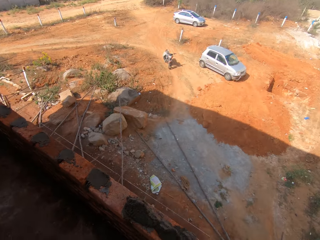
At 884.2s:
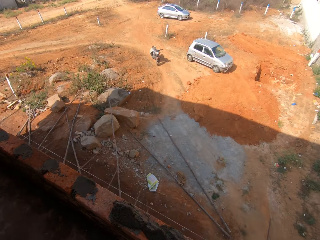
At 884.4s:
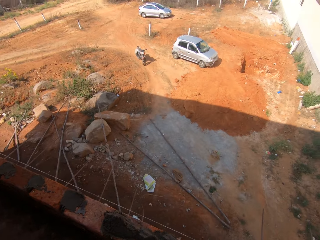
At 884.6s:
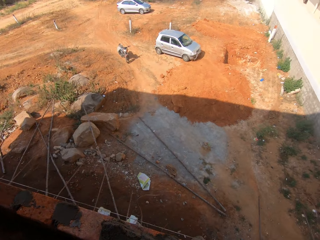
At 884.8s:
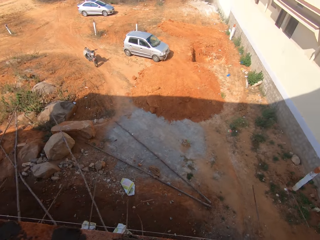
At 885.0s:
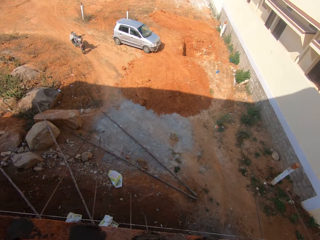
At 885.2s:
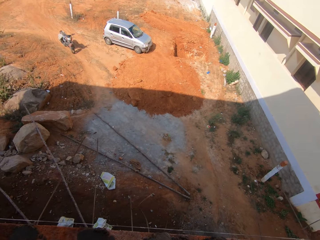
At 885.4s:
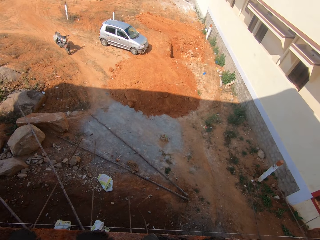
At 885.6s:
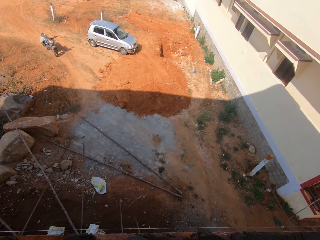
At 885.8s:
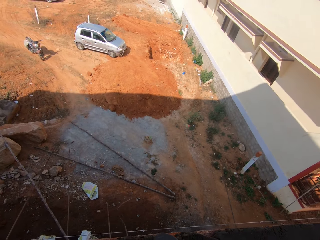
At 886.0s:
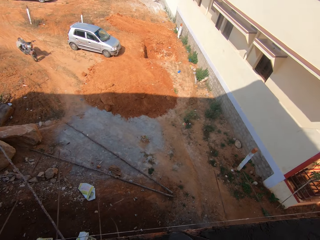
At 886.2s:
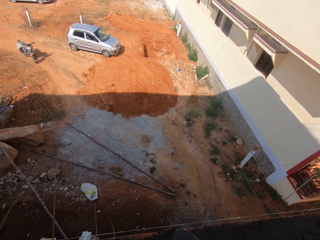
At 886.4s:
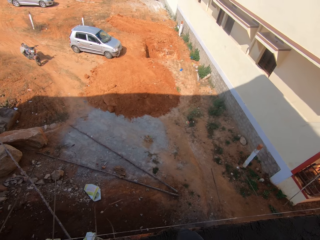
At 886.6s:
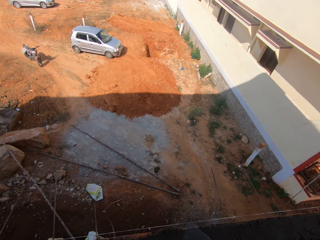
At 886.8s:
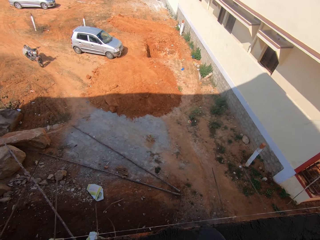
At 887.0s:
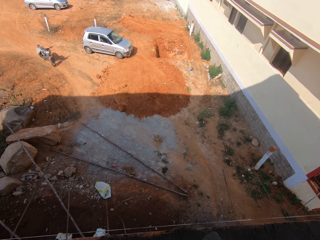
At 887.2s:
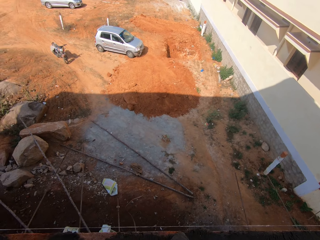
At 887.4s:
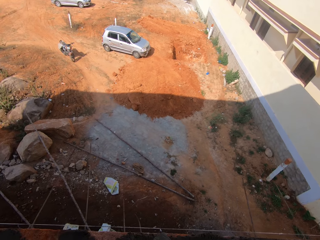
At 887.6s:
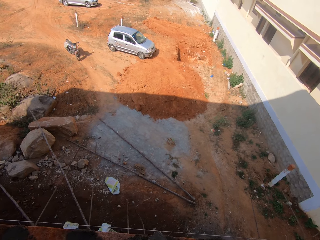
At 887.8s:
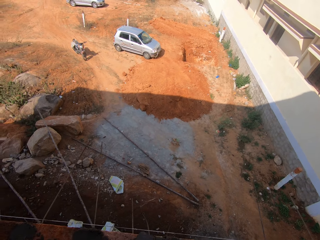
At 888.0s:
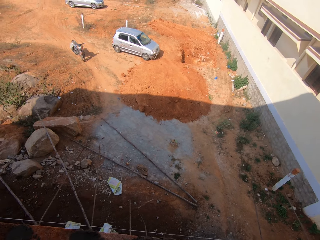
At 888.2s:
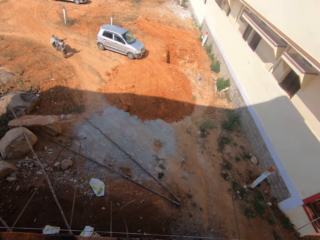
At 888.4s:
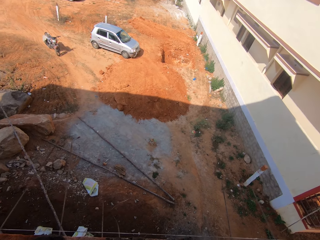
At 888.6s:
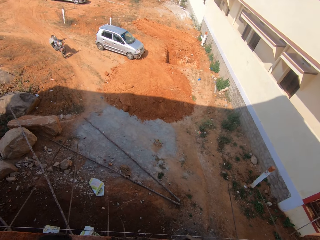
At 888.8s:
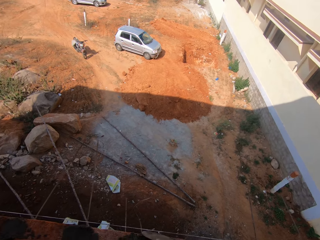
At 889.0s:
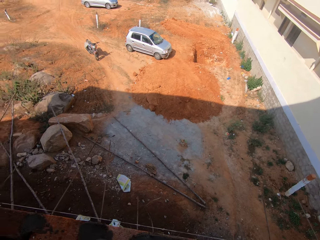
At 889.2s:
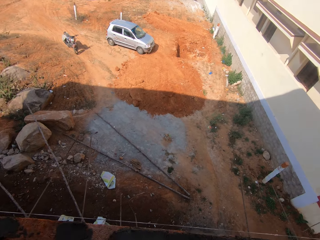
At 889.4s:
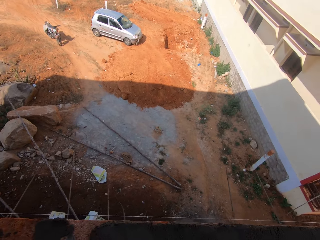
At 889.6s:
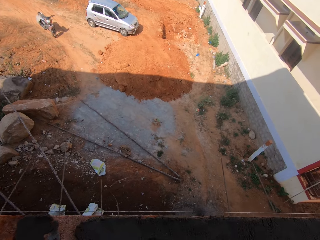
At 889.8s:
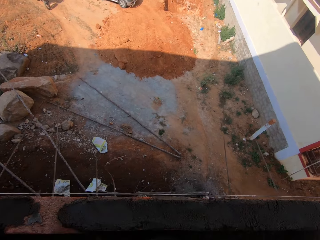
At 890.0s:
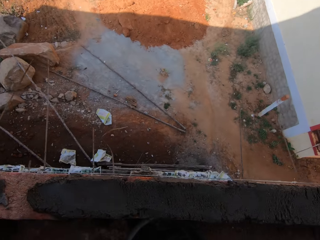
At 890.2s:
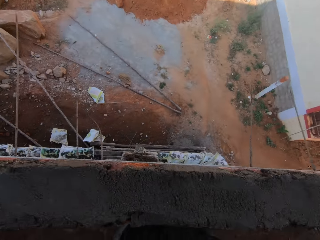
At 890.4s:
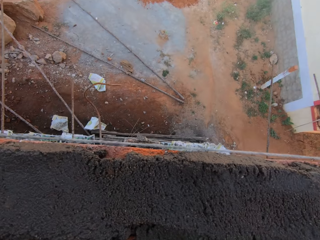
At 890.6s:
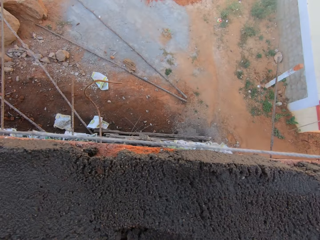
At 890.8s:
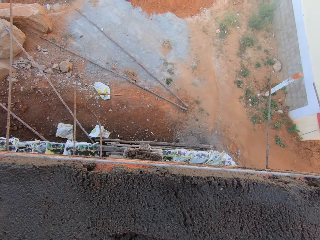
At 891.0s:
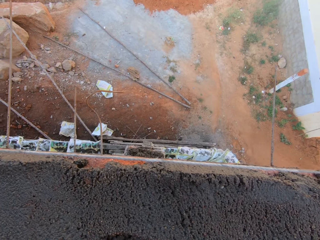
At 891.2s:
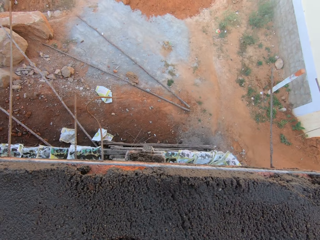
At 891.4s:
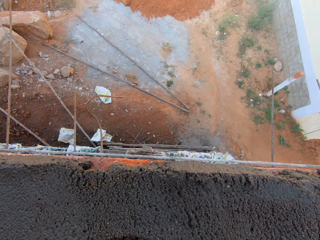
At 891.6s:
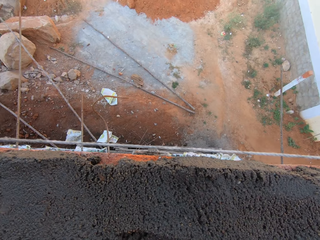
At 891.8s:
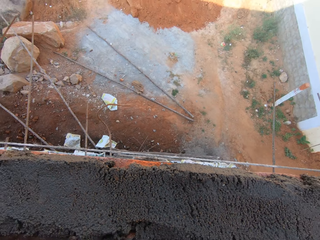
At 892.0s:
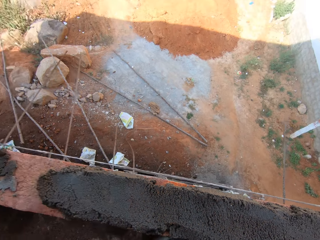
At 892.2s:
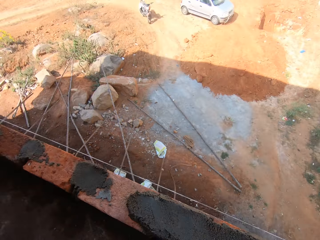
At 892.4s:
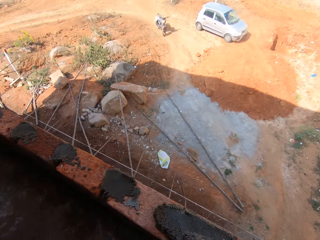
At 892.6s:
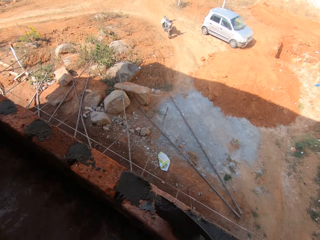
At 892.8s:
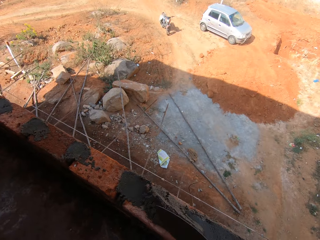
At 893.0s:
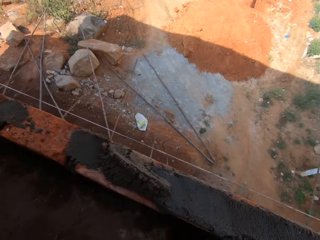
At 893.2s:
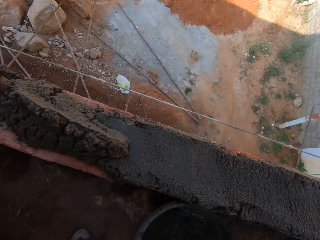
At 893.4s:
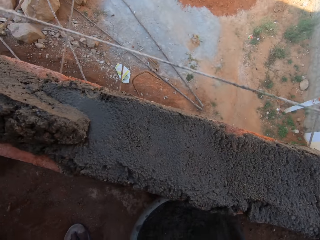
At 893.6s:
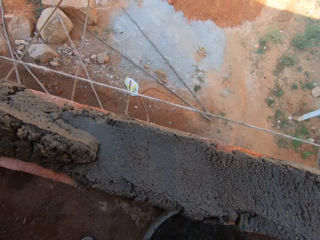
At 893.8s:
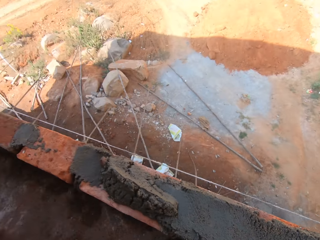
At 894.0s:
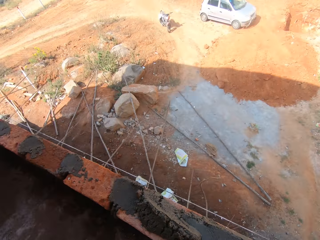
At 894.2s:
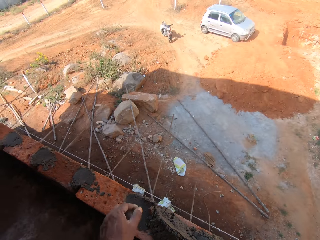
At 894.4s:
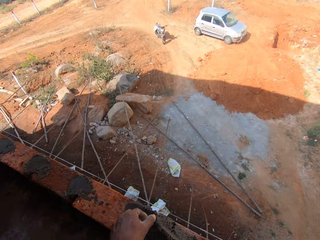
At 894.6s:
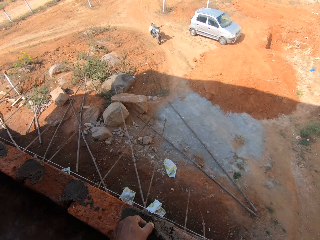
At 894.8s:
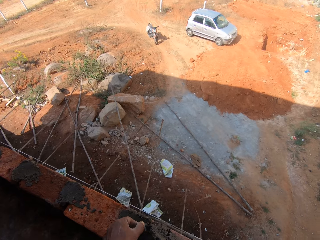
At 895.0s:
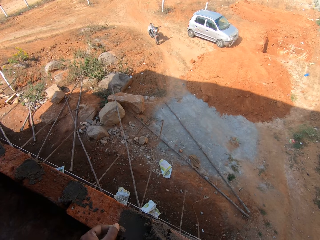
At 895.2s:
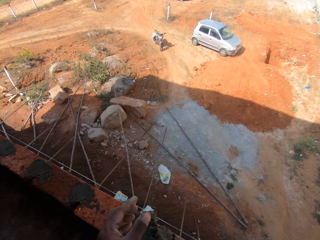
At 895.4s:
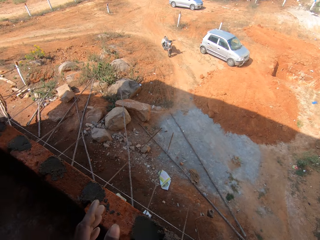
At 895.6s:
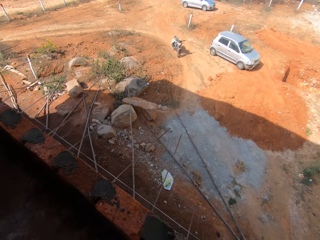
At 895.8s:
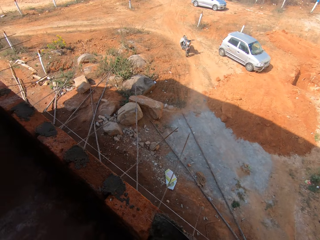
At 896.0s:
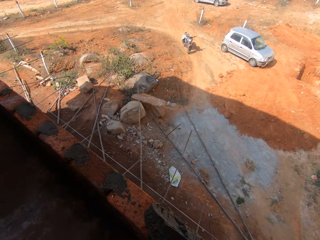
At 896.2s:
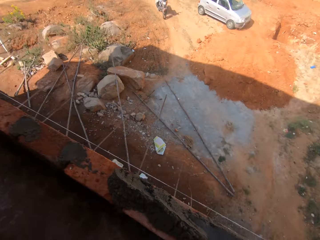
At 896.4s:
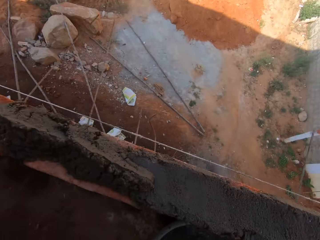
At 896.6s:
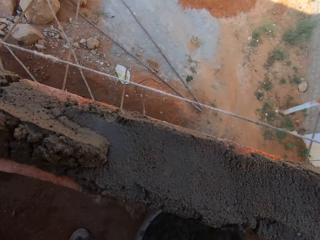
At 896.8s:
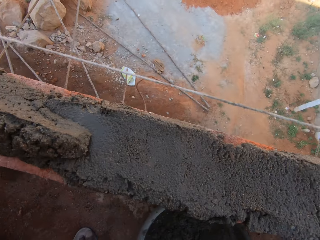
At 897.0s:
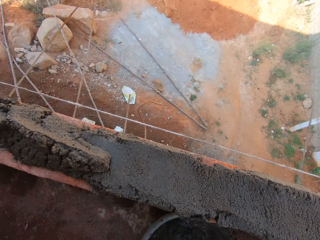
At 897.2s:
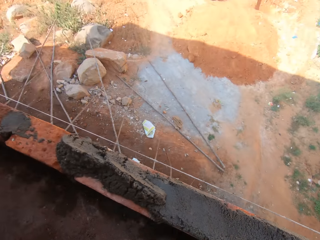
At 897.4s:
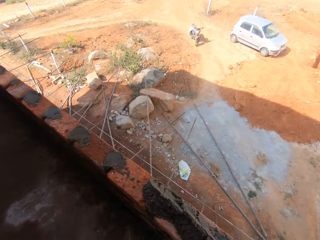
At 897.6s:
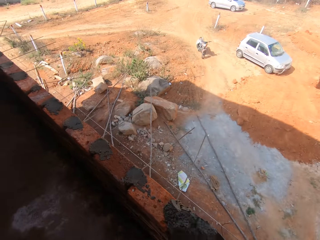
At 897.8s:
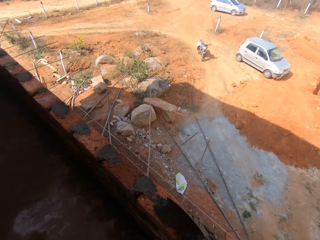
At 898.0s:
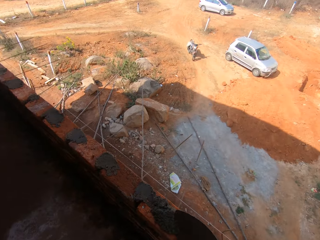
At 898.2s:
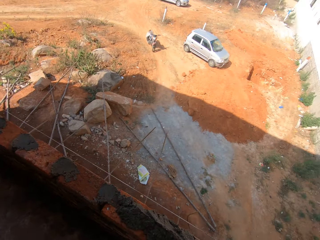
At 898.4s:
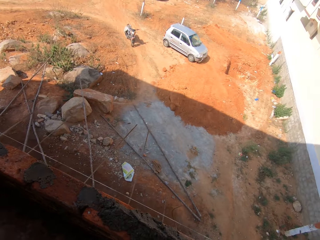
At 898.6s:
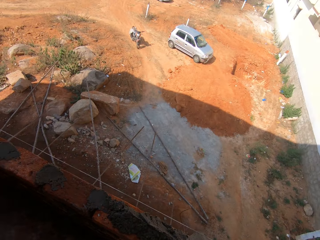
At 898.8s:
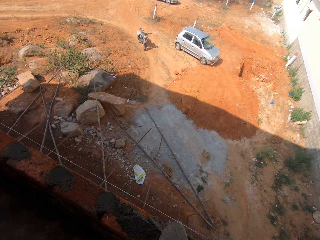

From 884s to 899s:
The camera wearer applies cement on the wall. They look around the field. They mix cement with a trowel. They apply cement on the wall. They scoop cement. They bend. They remove something from the cement. They throw something on the ground. They apply cement on the wall. They scoop cement with the trowel. They apply cement on the wall.

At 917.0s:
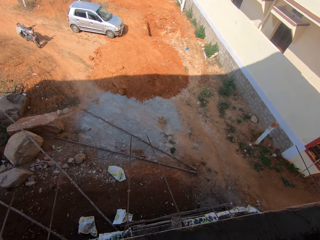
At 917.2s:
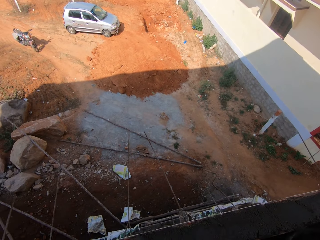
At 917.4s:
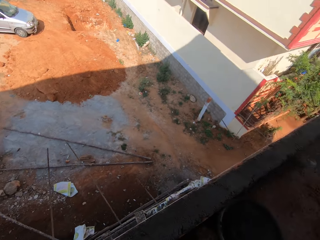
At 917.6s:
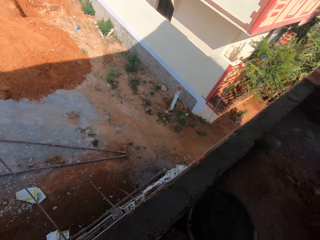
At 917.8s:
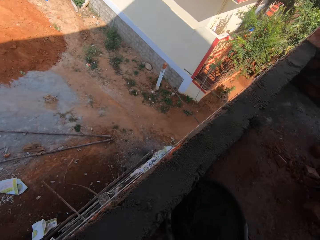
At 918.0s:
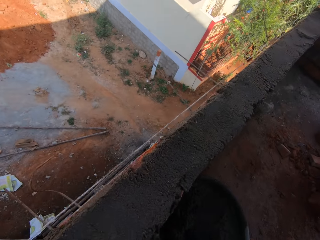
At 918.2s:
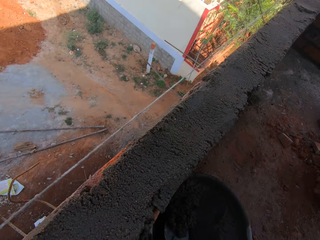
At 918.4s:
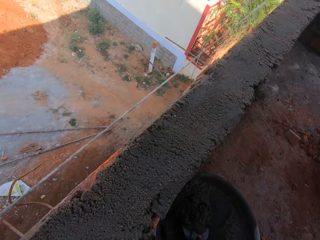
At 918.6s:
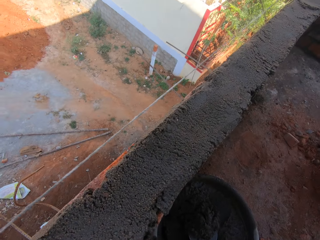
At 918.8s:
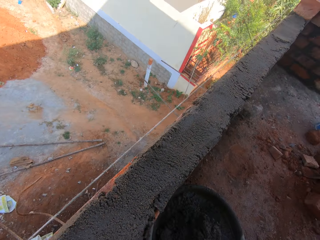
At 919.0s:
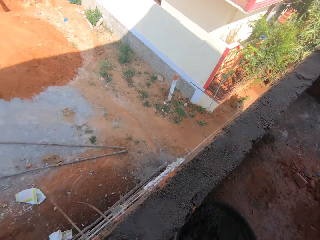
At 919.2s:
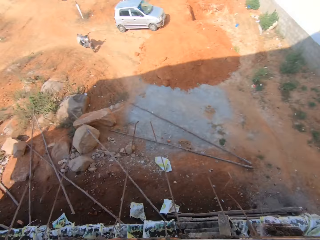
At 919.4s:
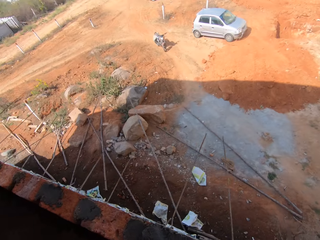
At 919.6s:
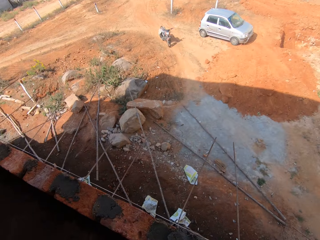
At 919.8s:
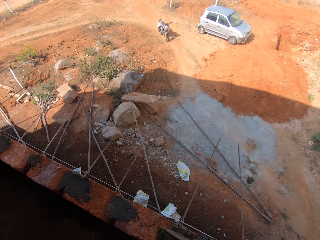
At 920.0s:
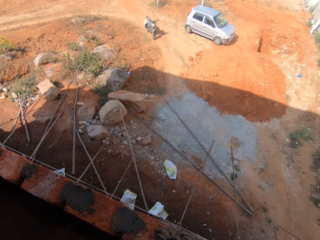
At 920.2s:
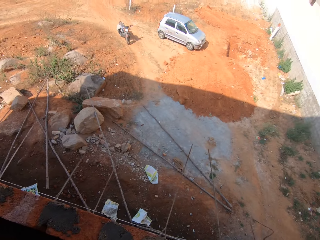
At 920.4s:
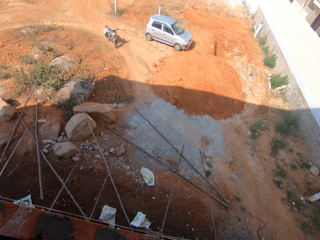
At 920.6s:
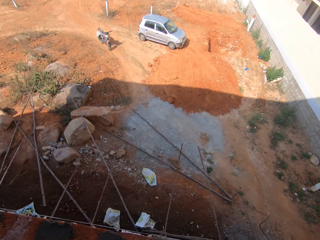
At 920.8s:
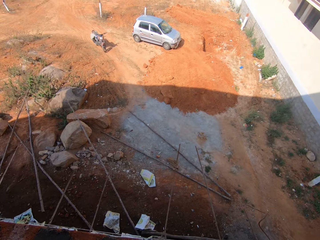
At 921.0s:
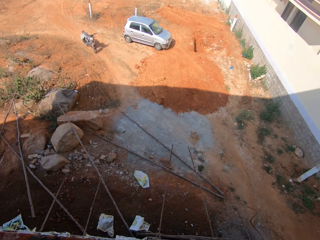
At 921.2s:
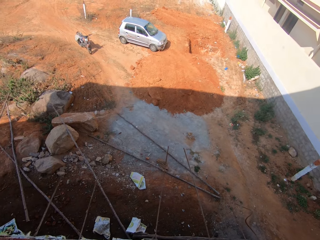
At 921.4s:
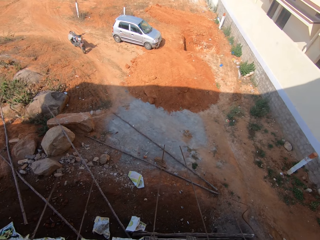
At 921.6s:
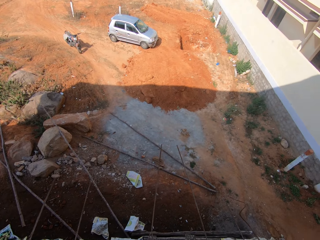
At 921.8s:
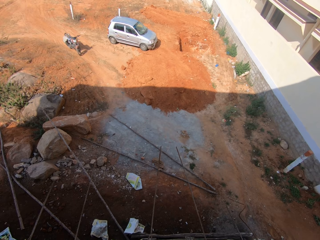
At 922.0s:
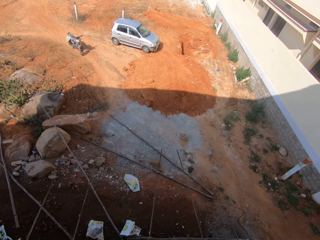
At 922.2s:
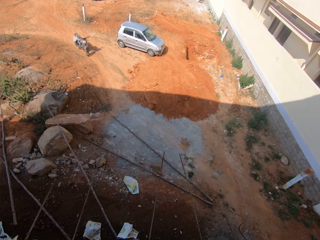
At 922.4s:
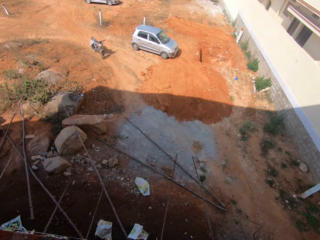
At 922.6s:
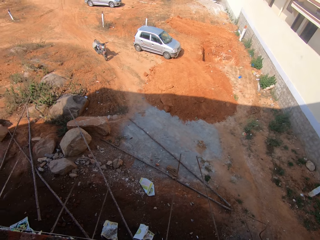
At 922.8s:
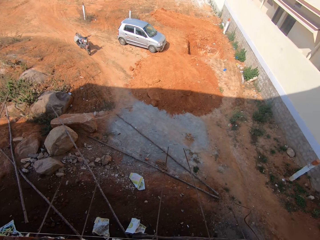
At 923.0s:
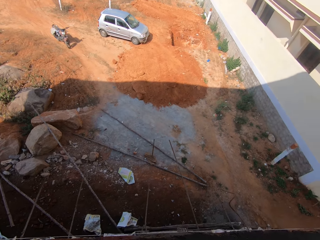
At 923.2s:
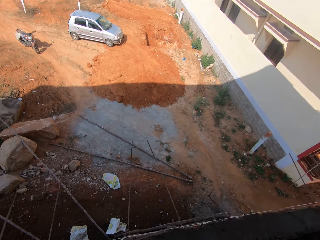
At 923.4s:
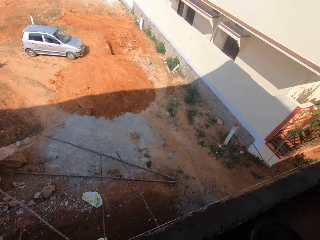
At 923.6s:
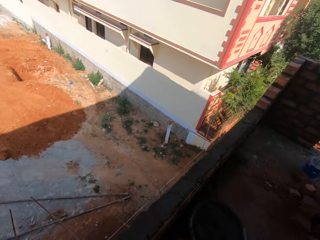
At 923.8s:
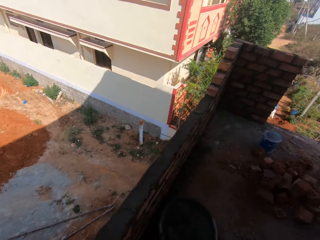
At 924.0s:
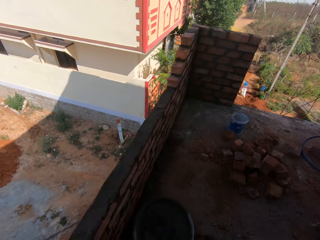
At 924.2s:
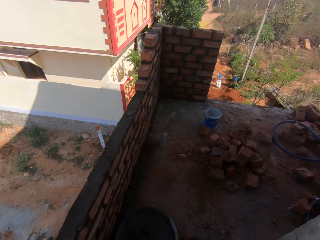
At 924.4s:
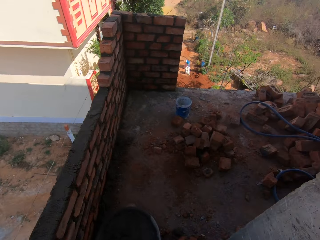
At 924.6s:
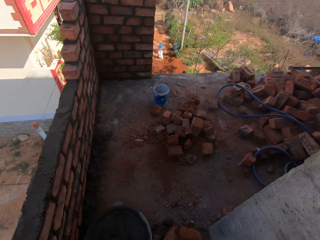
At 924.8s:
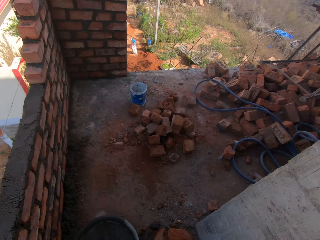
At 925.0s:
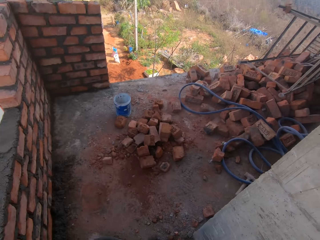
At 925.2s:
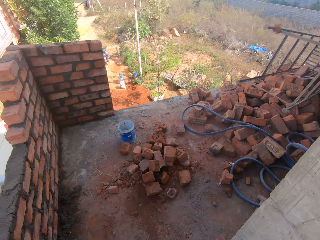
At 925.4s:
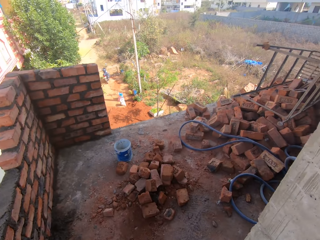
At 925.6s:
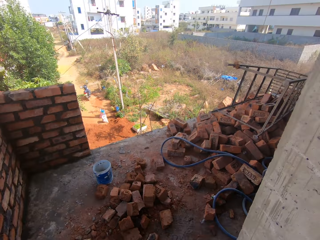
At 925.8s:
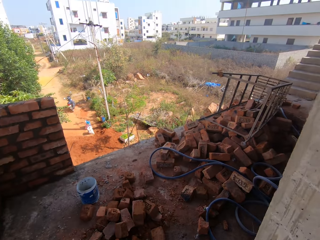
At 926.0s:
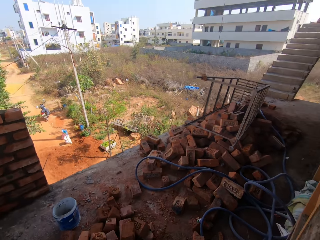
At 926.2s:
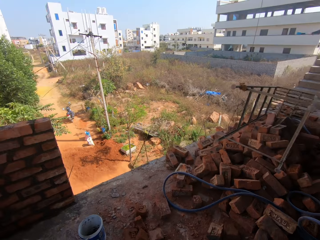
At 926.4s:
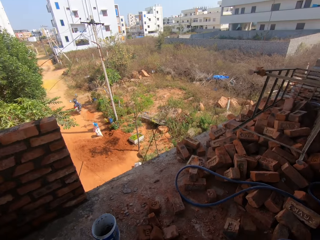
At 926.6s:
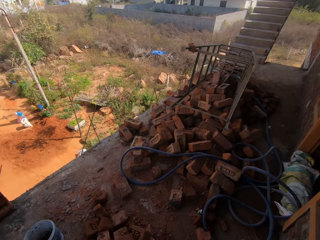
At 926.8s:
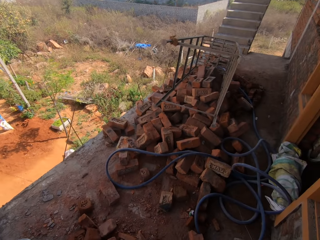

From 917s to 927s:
The camera wearer scoops cement with a trowel. They apply cement on the wall. They look around the field. They mix cement with the trowel. They put the trowel in a basin. They walk around the building.
